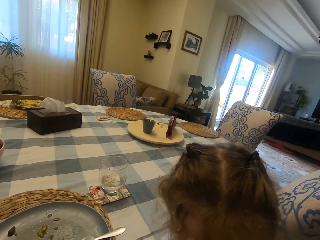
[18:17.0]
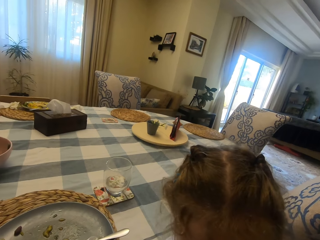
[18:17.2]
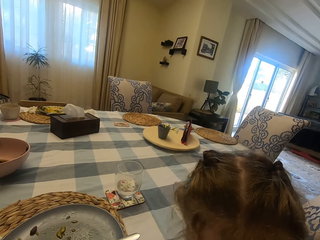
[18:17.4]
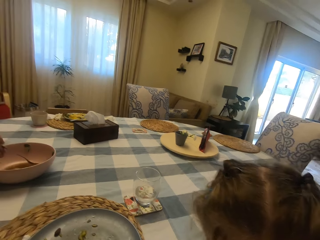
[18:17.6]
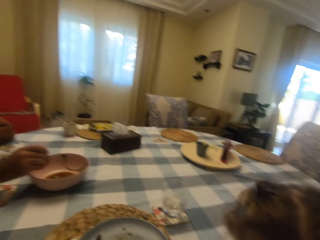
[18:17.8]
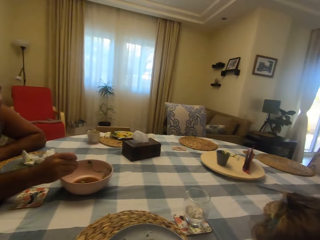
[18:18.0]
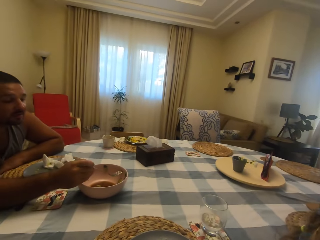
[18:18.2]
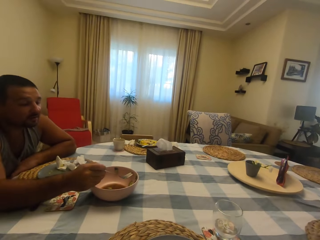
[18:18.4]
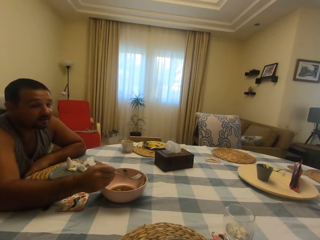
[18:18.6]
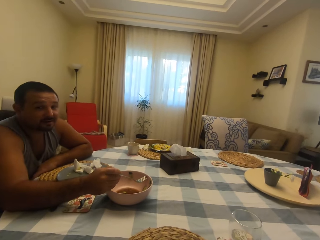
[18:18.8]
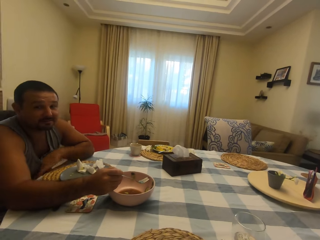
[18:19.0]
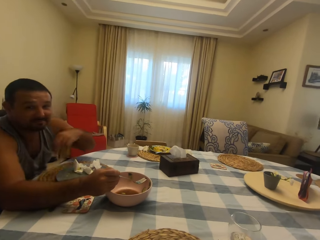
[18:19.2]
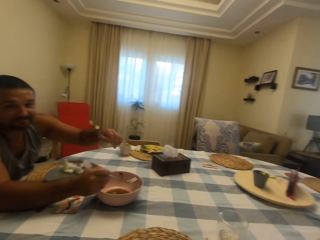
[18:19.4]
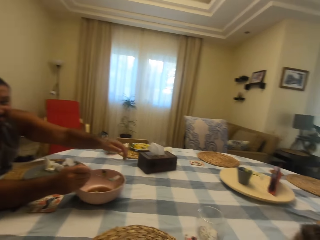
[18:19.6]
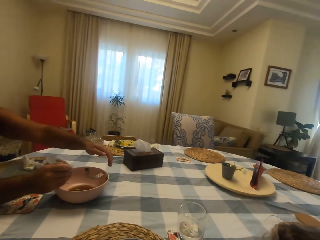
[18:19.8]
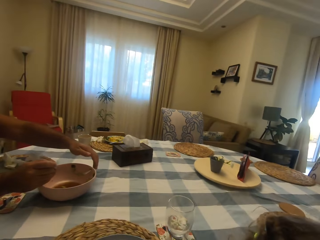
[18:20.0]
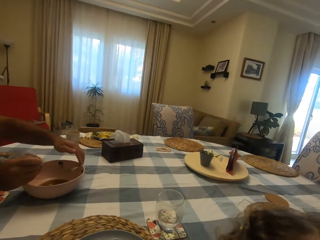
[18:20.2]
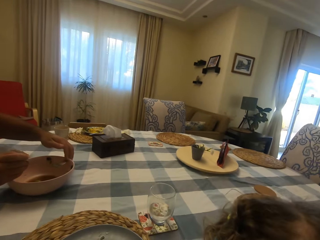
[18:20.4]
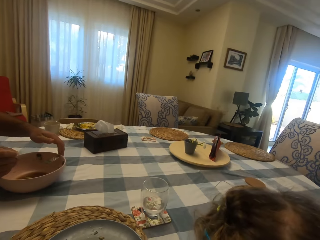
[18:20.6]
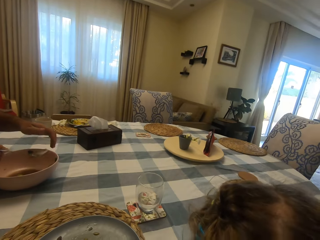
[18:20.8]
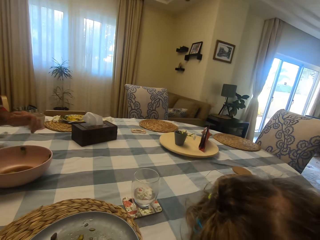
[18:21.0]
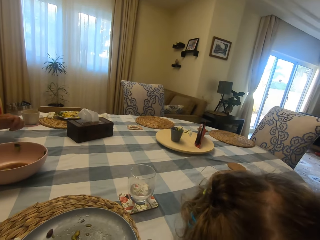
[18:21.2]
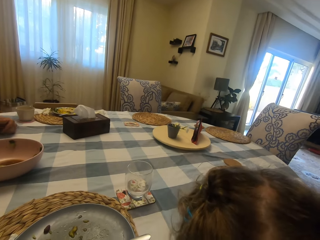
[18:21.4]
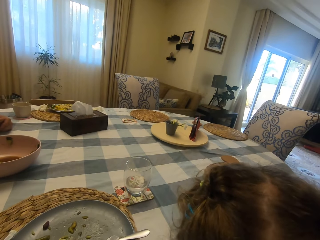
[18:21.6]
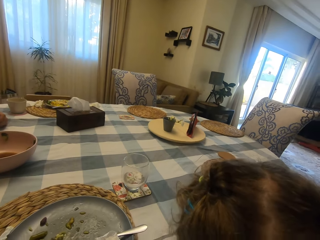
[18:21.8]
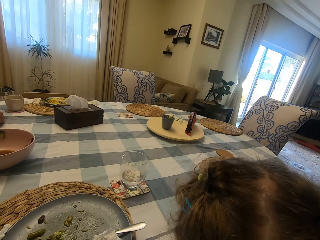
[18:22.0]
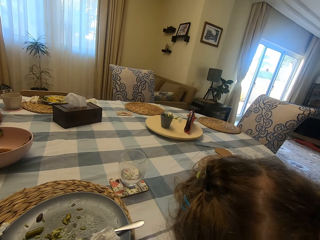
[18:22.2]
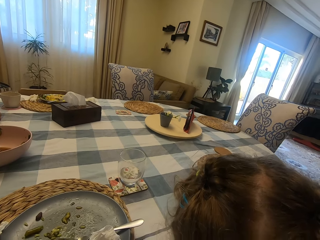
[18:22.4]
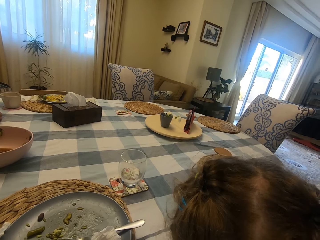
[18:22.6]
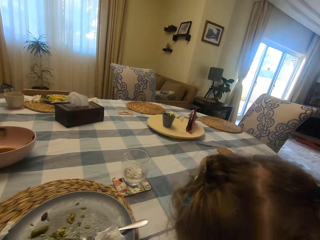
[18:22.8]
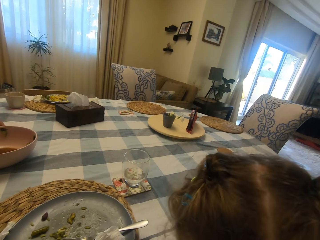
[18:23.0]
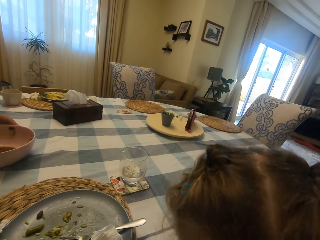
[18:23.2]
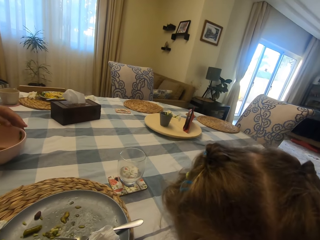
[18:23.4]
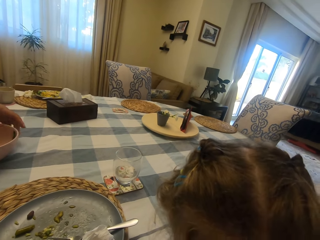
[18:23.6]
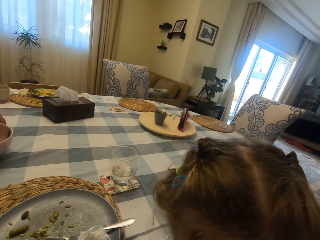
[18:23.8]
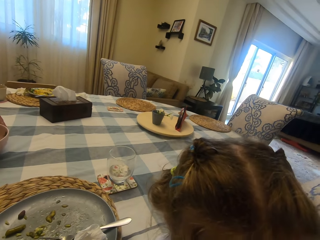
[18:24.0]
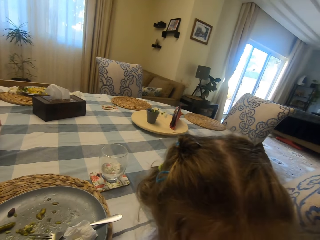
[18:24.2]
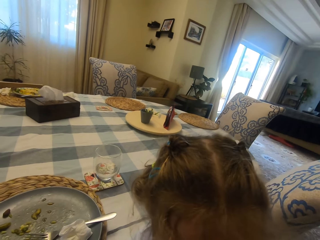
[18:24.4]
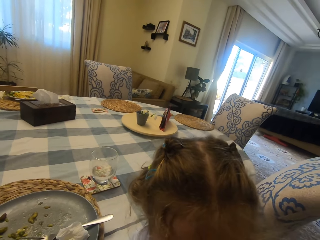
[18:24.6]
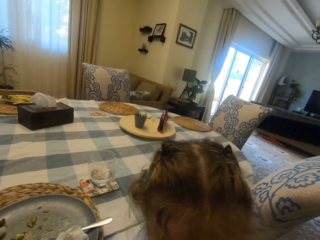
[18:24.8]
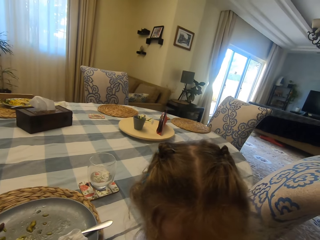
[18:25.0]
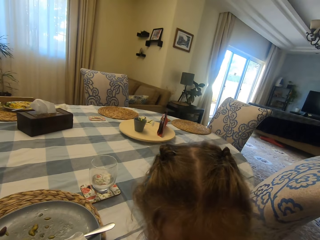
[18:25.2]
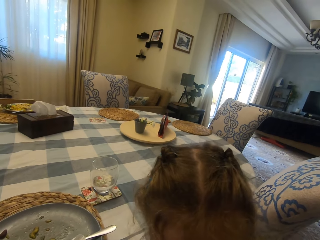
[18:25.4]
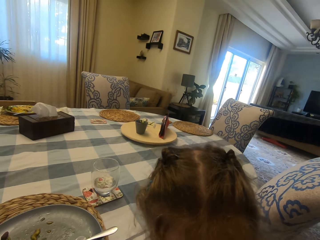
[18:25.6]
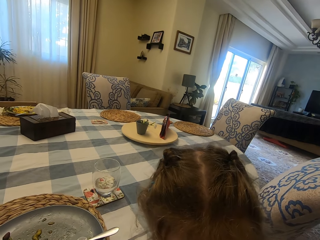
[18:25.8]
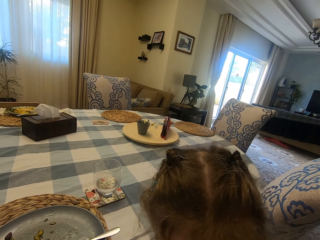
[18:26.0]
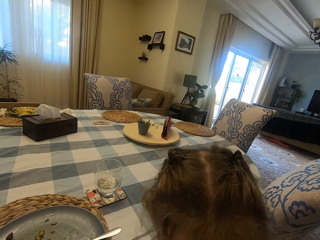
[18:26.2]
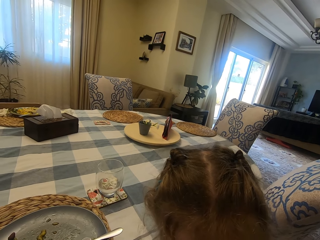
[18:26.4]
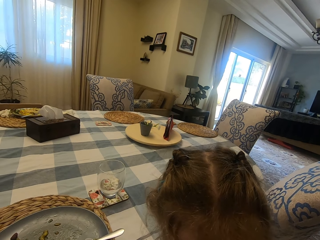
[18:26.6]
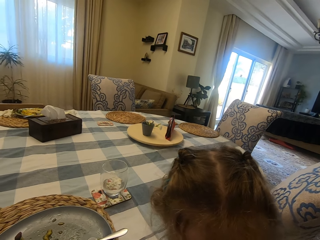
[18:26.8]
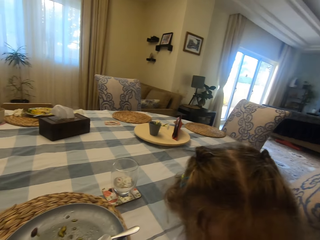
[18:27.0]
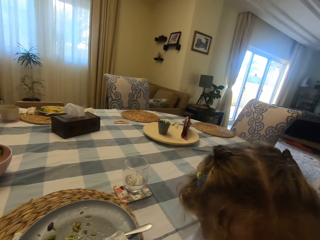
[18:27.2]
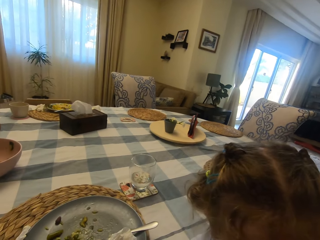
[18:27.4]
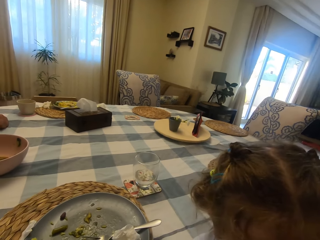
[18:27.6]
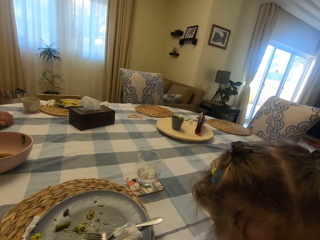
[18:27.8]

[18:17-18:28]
A person speaks to the camera wearer. A man scoops something from the plate. The camera wearer looks at another person. The other person speaks to the camera wearer. The first person speaks to the camera wearer. The camera wearer looks at the first person. The first person, a child, converses with the camera wearer. The camera wearer speaks to the first person. The first person speaks to the camera wearer.

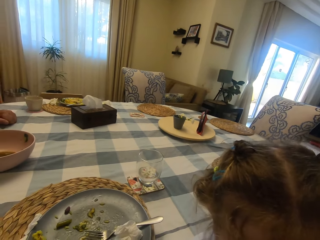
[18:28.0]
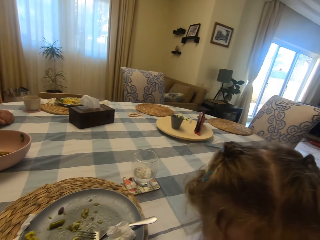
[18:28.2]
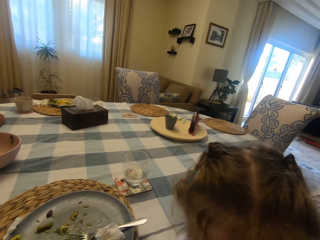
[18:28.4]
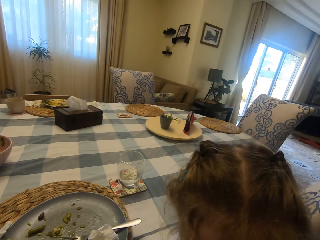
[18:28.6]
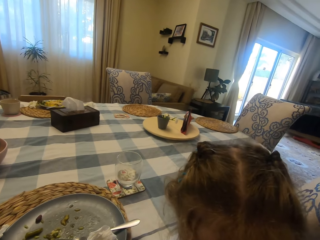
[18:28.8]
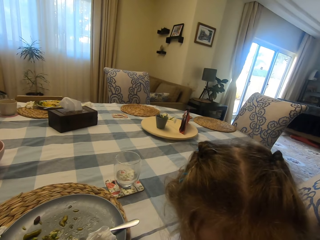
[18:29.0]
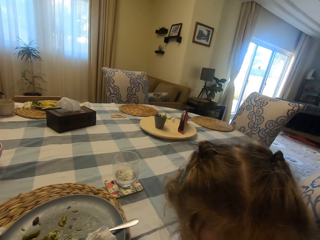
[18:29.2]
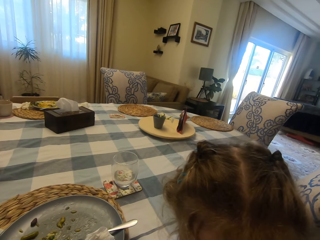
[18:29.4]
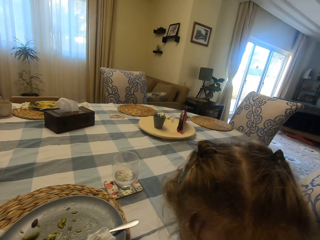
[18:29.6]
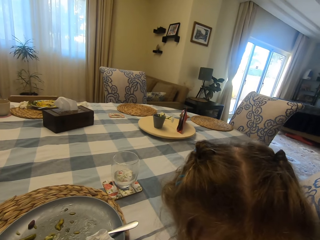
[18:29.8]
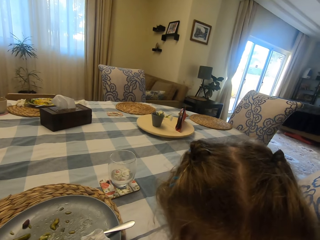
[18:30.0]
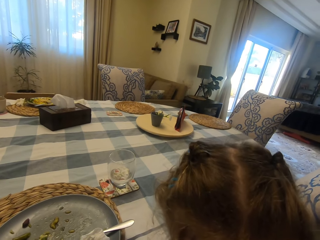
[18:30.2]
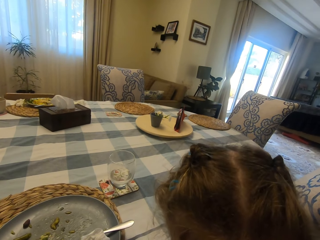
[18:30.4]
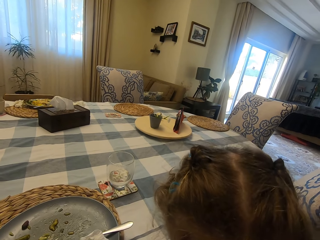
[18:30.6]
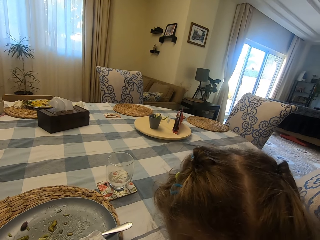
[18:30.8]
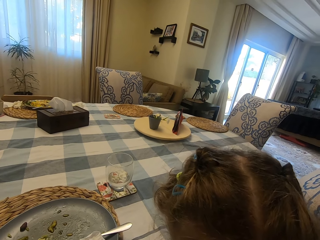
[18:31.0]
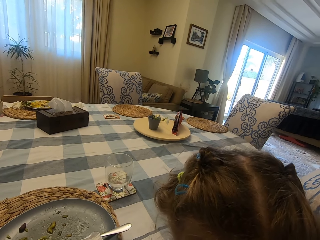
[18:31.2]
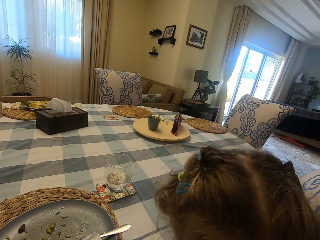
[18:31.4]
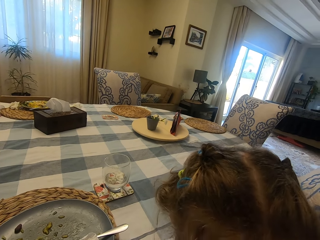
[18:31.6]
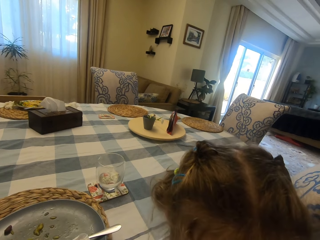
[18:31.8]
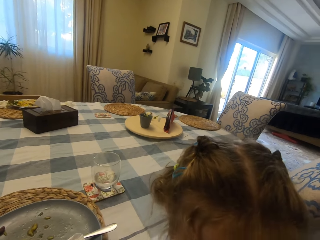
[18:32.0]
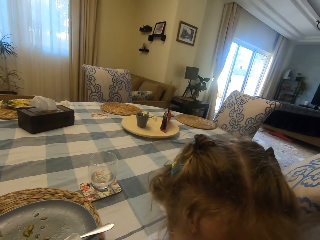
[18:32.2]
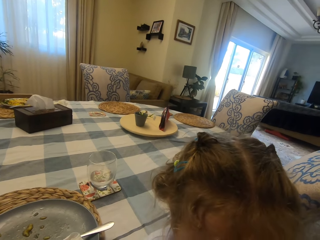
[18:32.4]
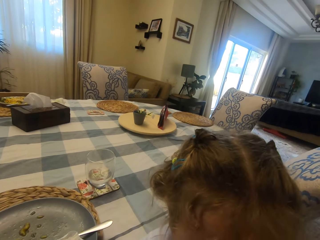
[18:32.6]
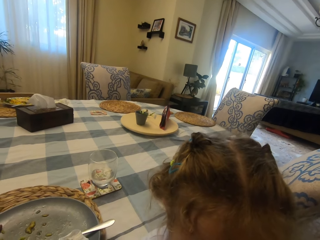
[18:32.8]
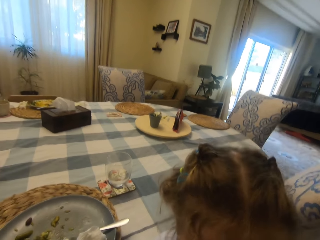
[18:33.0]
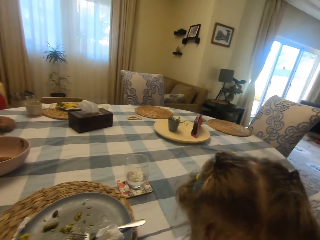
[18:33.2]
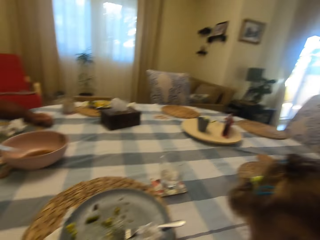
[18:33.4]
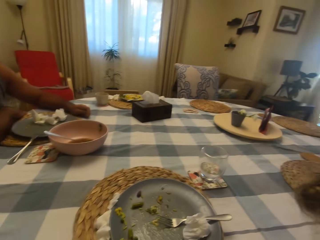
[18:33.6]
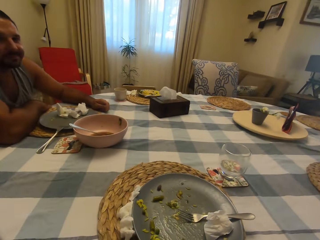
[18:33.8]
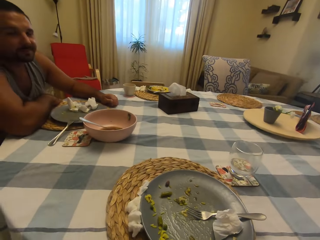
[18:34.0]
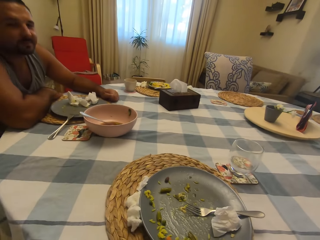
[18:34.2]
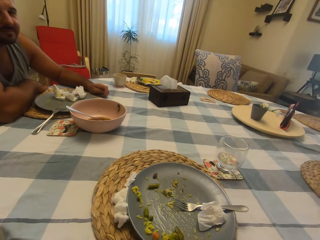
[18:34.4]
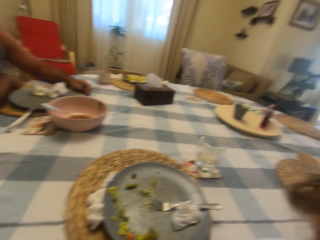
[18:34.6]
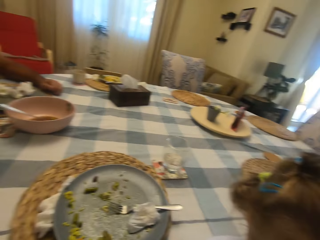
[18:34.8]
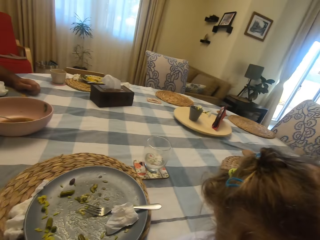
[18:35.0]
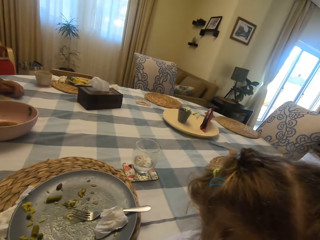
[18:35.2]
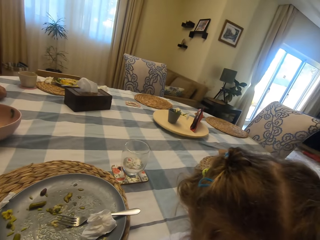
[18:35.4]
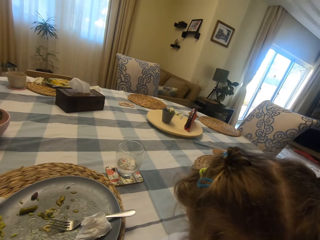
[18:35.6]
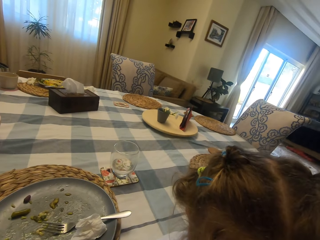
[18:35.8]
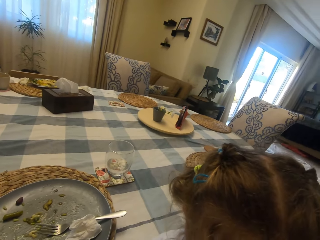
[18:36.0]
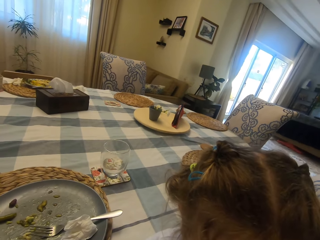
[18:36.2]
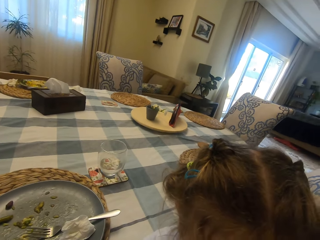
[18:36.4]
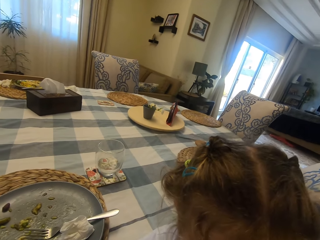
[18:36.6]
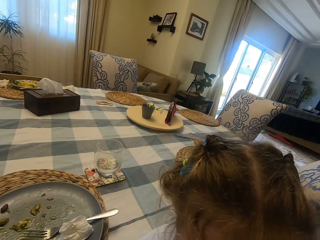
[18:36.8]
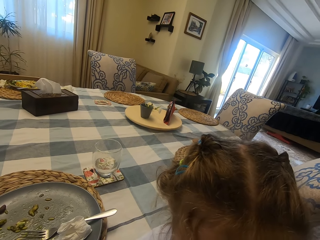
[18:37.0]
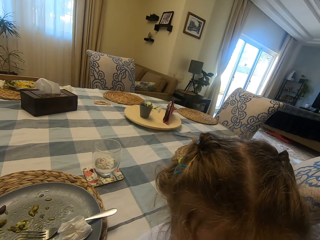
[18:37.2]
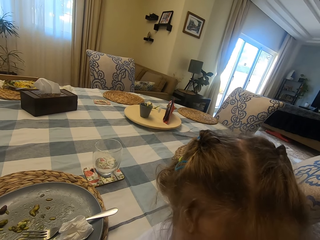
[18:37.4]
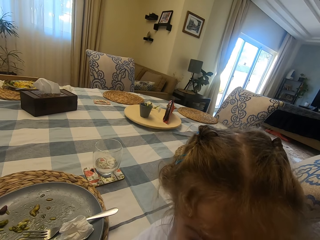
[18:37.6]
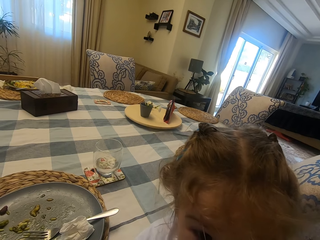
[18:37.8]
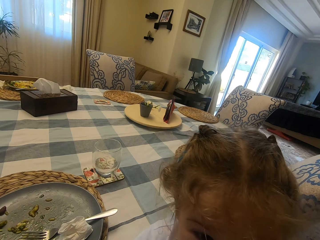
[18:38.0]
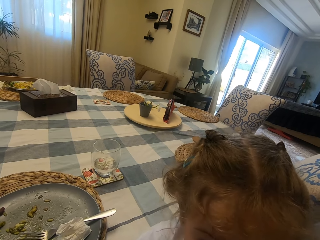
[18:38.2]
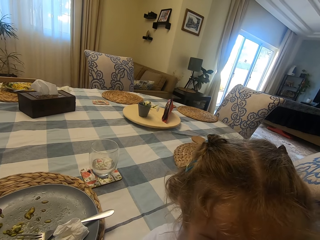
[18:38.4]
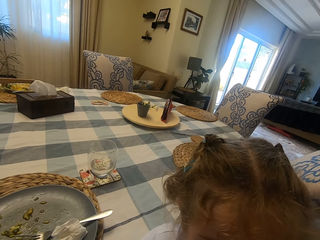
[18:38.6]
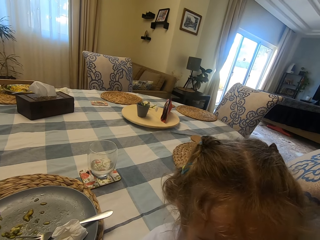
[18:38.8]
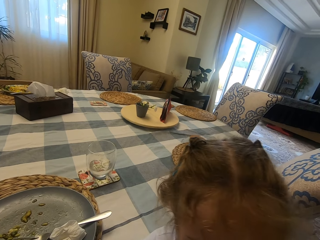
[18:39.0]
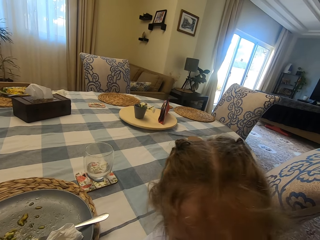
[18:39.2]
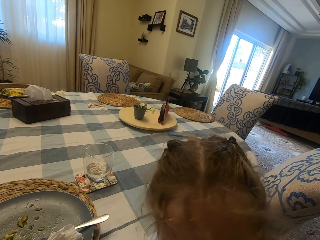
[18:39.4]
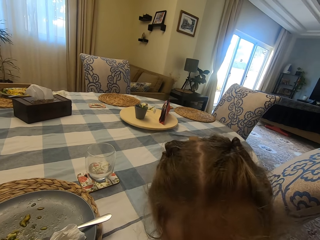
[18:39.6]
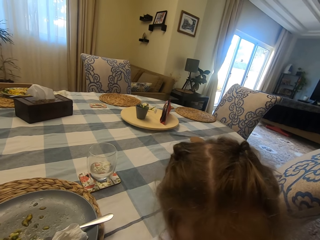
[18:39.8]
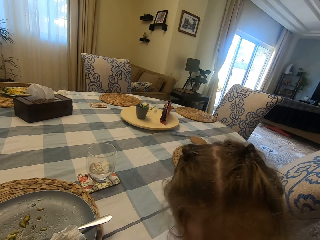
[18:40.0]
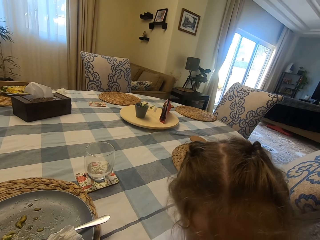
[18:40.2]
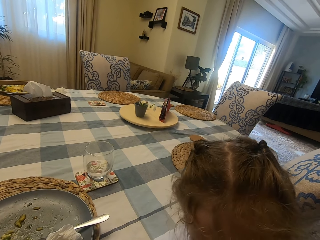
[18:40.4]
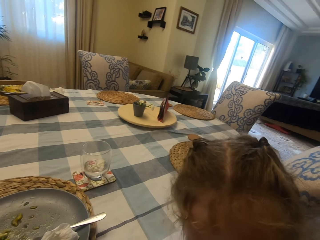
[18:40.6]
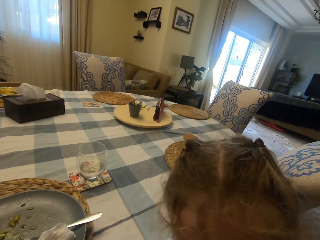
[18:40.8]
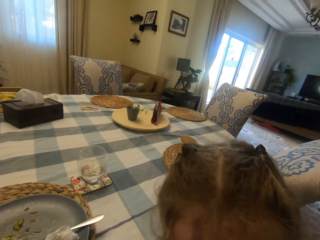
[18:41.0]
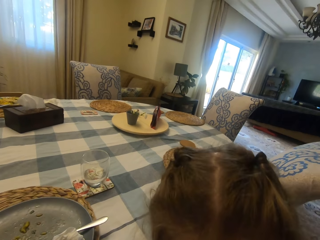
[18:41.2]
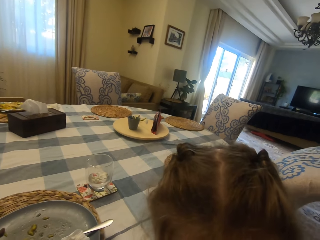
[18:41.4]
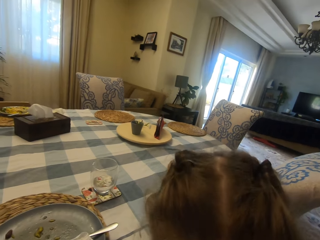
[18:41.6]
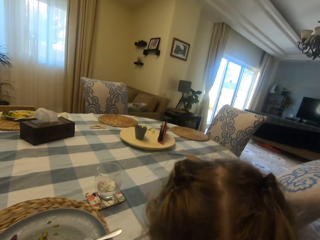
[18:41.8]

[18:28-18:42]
The camera wearer speaks to a person. They look at another person. They speak to the first person. They look at the first person. A man looks around. The first person, a child, converses with the camera wearer. The camera wearer looks at the first person. The first person speaks to the camera wearer. The camera wearer speaks to the first person.
